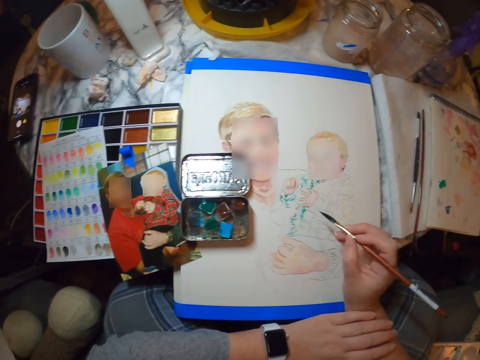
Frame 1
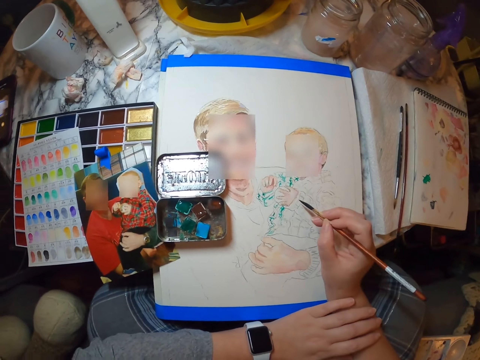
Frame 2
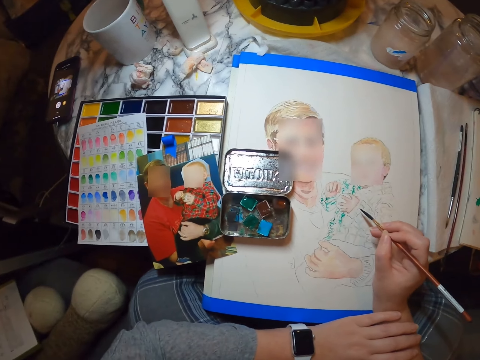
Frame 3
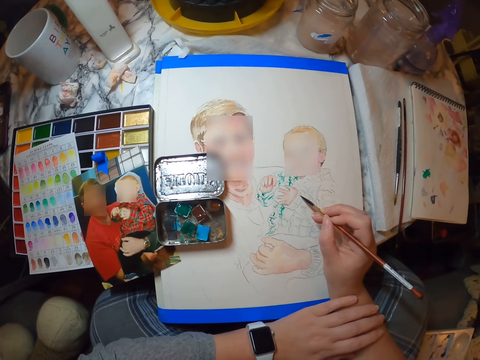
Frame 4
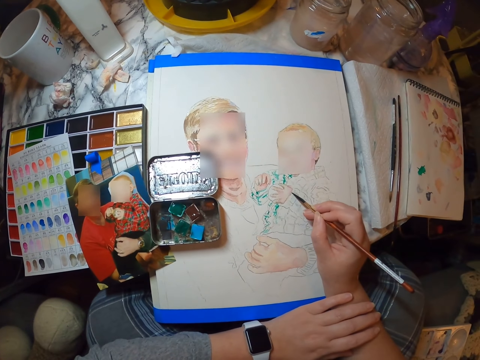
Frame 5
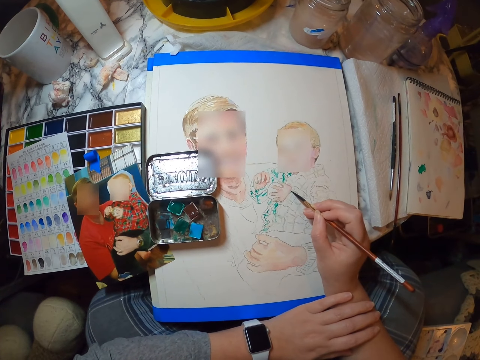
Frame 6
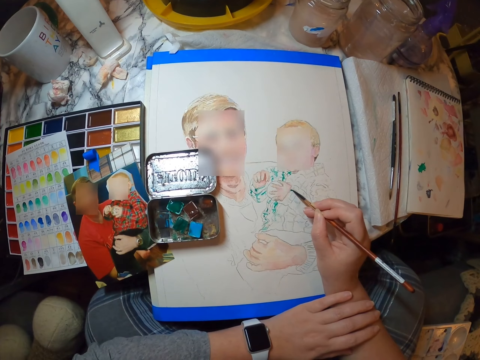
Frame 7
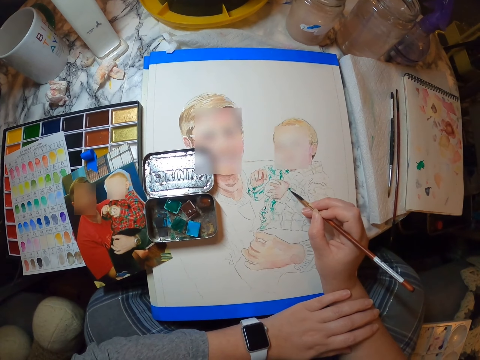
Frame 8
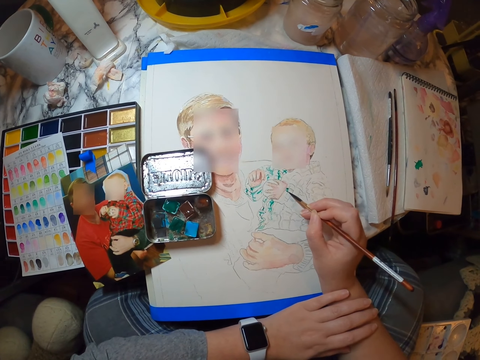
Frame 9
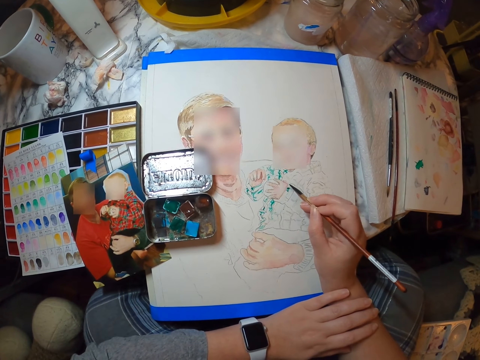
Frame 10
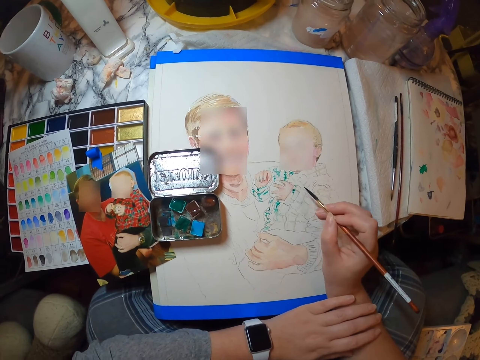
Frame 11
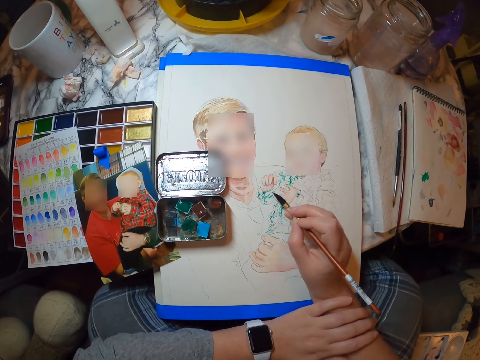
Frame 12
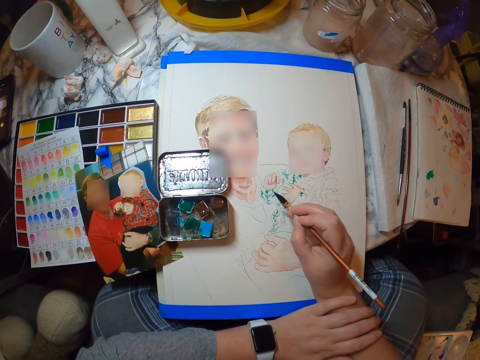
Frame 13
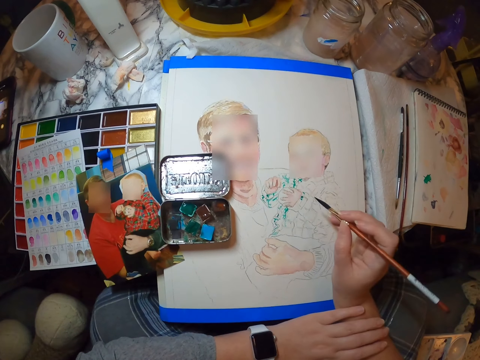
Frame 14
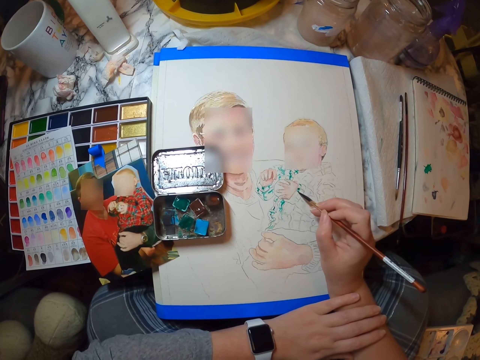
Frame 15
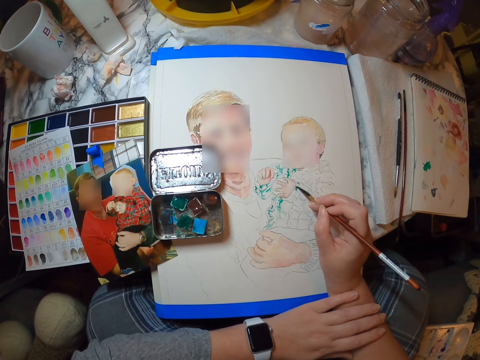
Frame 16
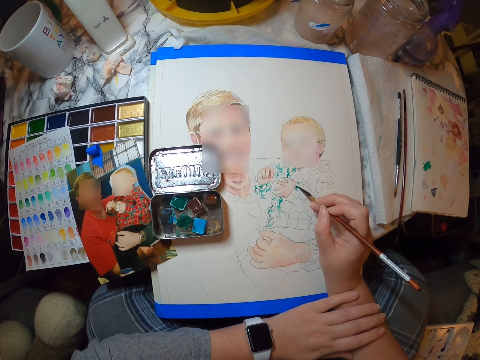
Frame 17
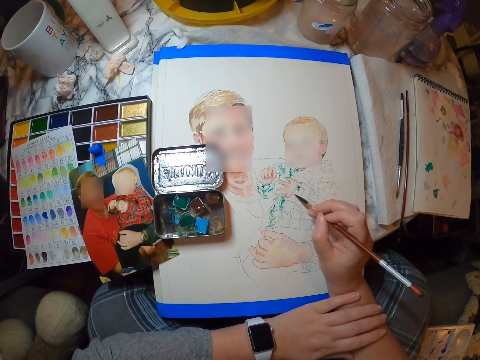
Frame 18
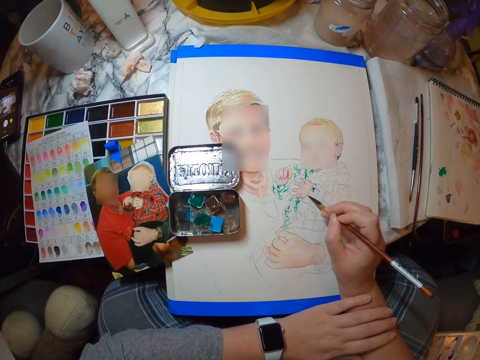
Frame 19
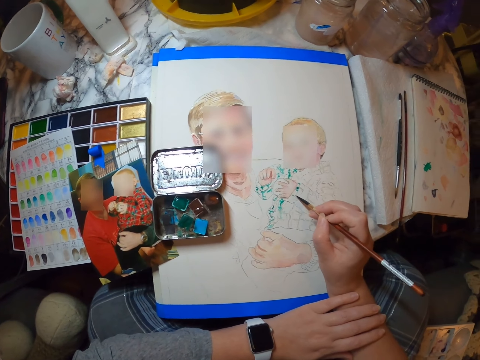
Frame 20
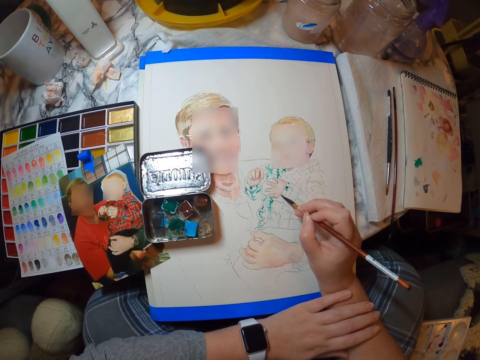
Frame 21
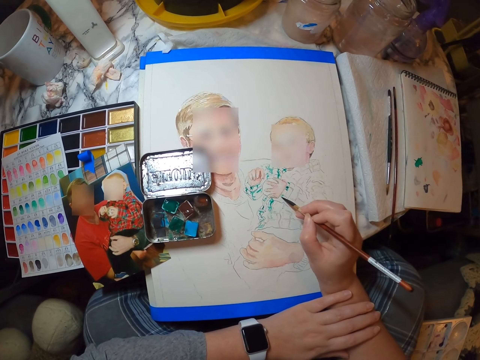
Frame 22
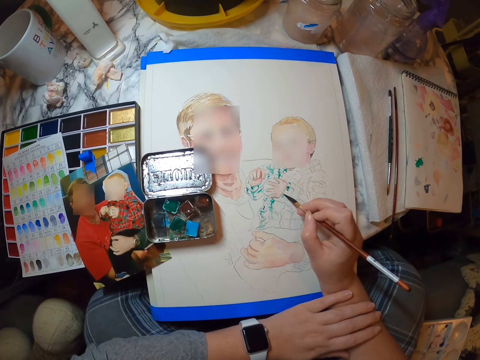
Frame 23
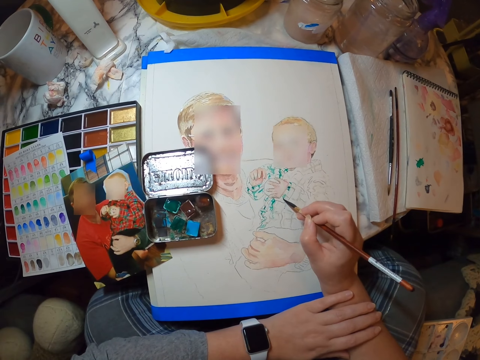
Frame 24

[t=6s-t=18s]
The camera wearer paints the drawing.

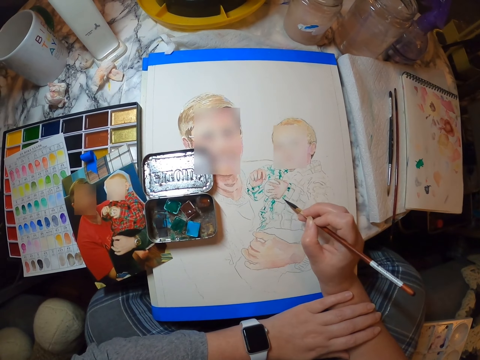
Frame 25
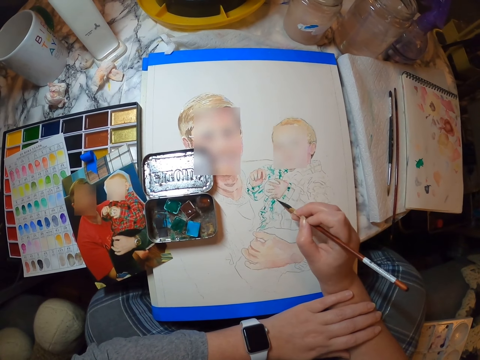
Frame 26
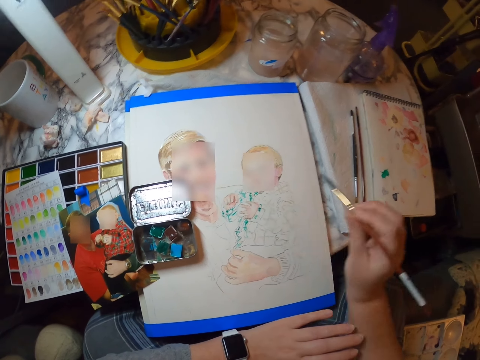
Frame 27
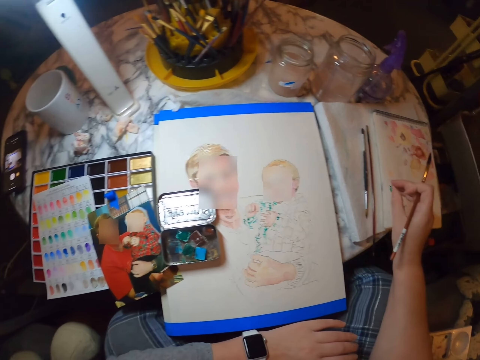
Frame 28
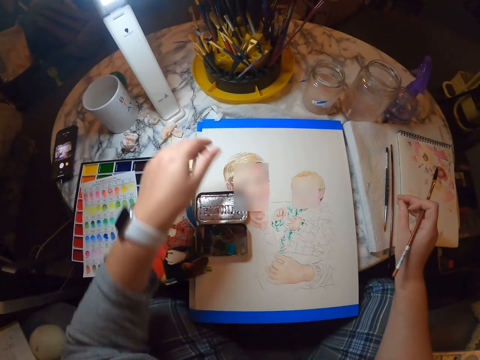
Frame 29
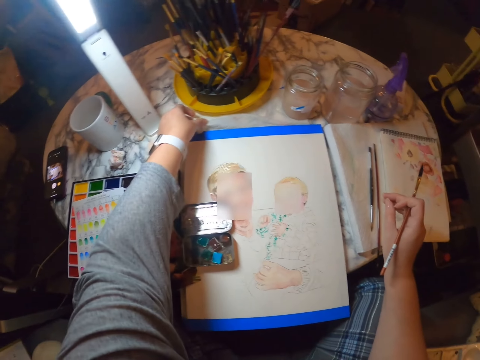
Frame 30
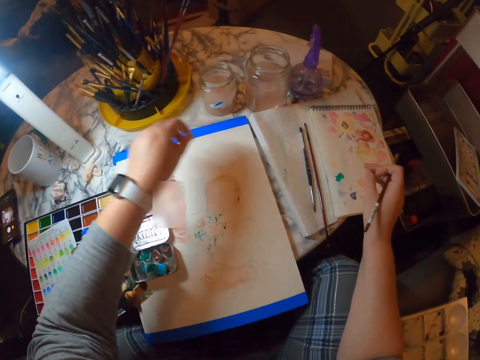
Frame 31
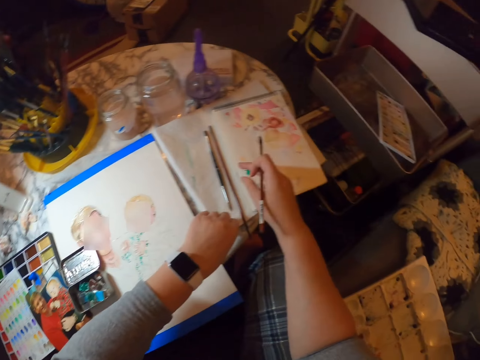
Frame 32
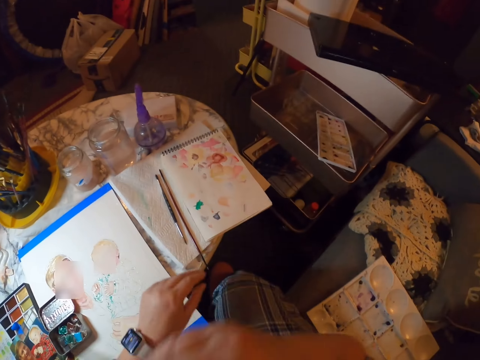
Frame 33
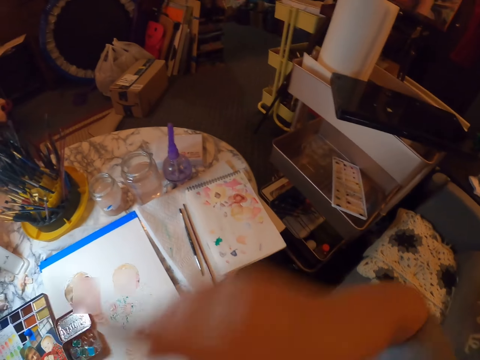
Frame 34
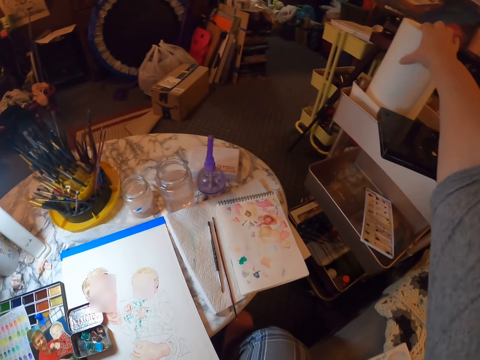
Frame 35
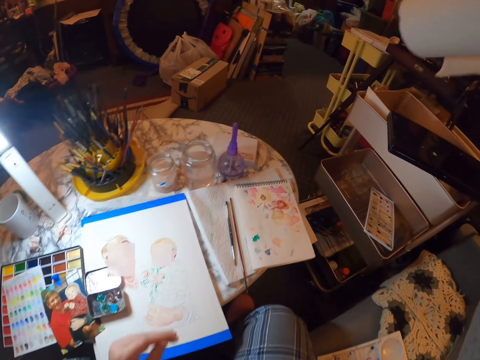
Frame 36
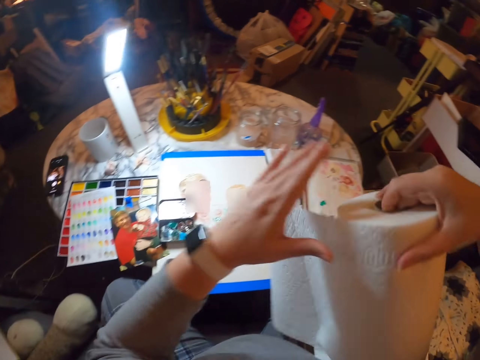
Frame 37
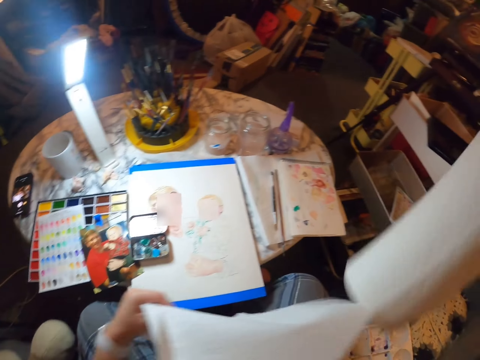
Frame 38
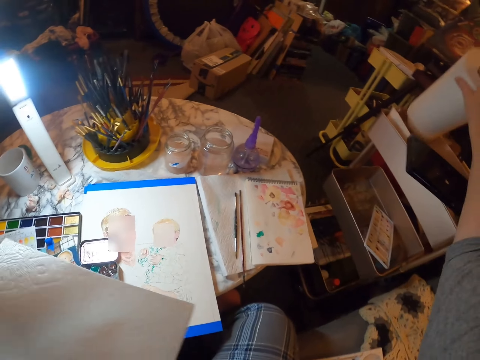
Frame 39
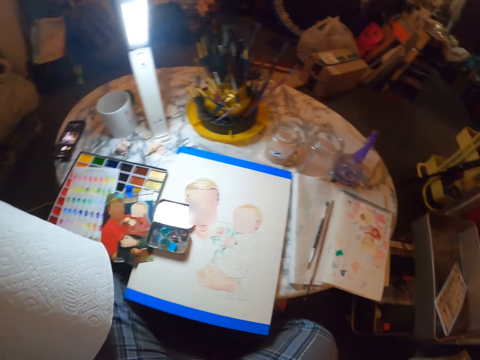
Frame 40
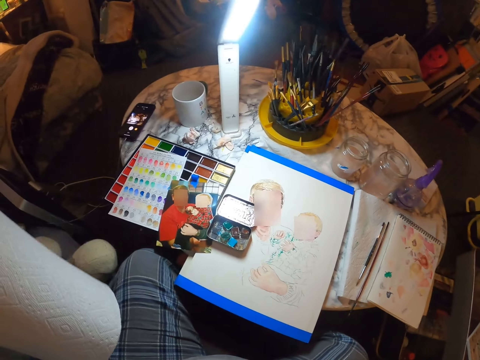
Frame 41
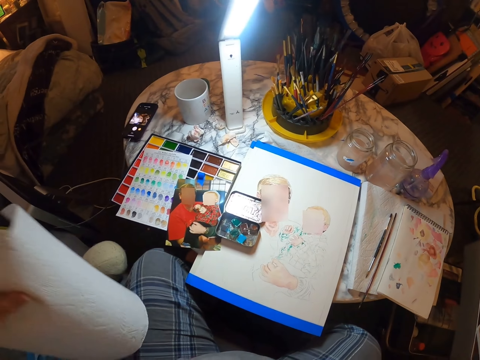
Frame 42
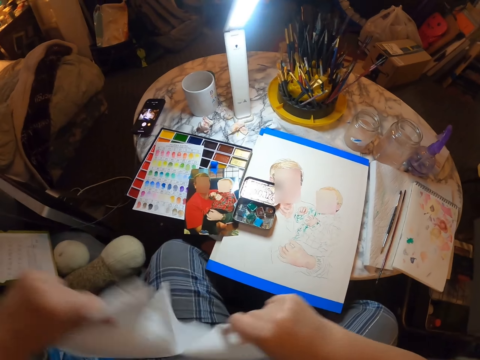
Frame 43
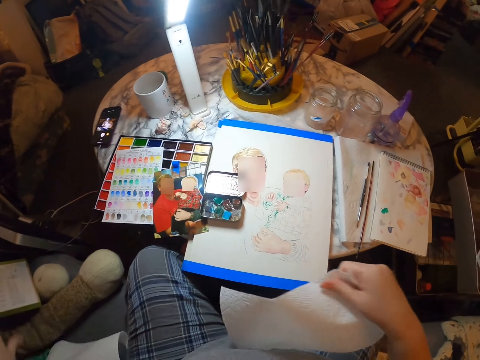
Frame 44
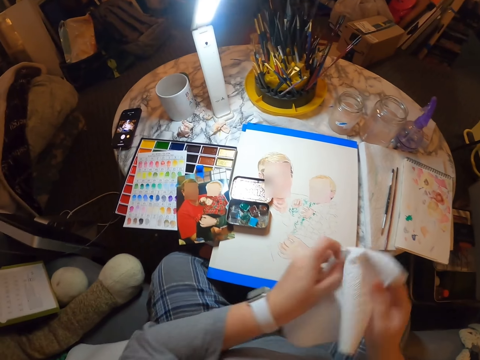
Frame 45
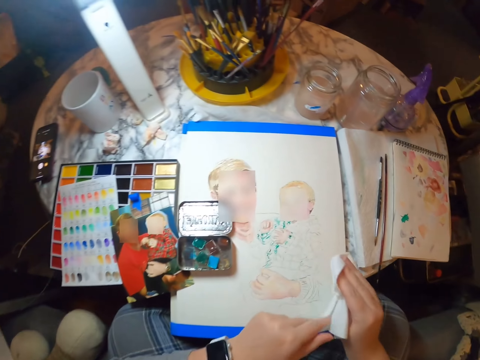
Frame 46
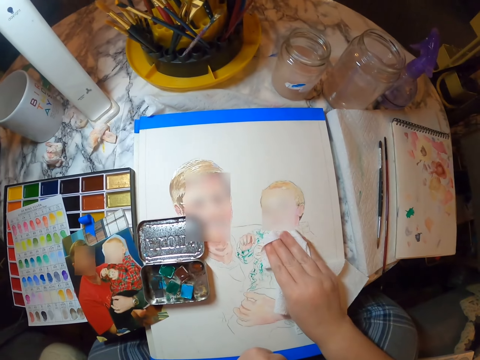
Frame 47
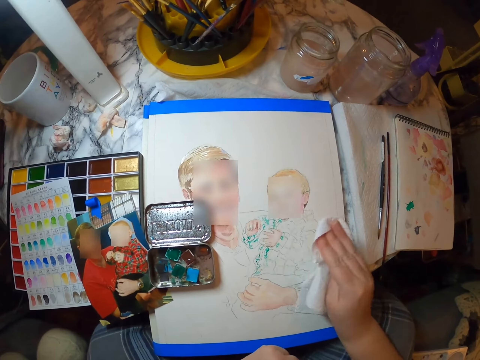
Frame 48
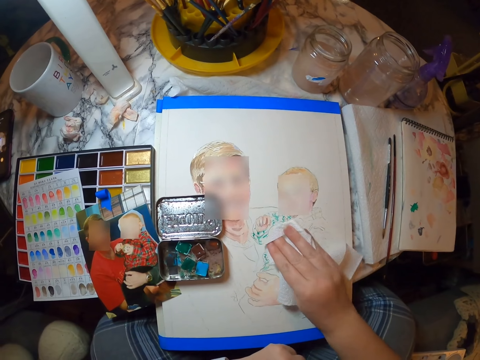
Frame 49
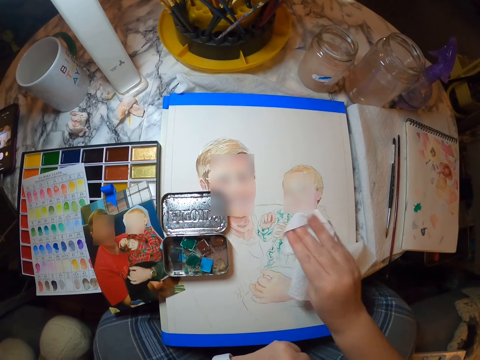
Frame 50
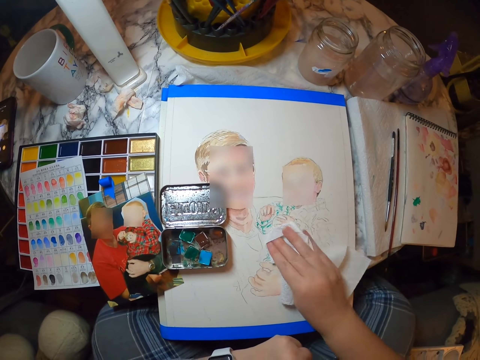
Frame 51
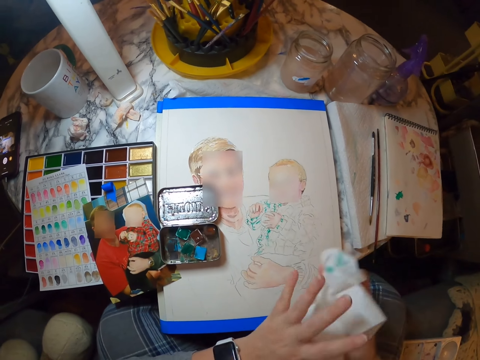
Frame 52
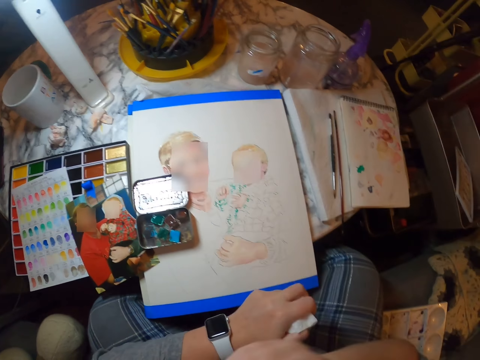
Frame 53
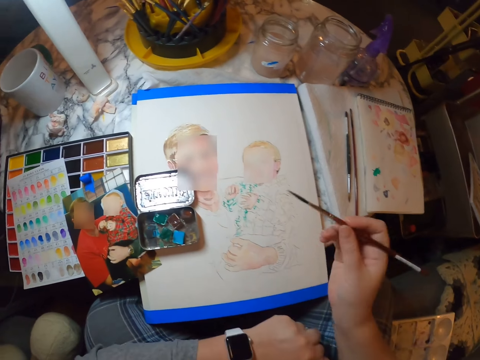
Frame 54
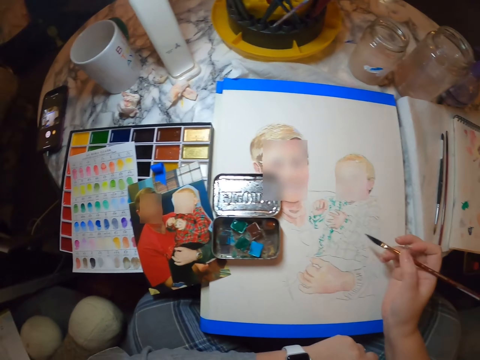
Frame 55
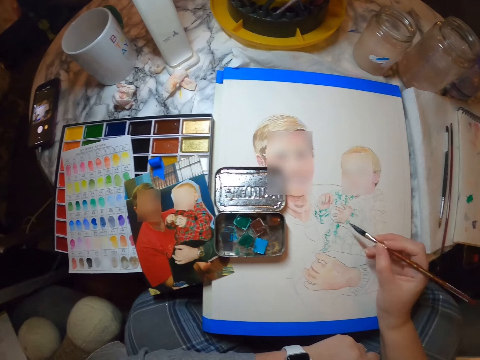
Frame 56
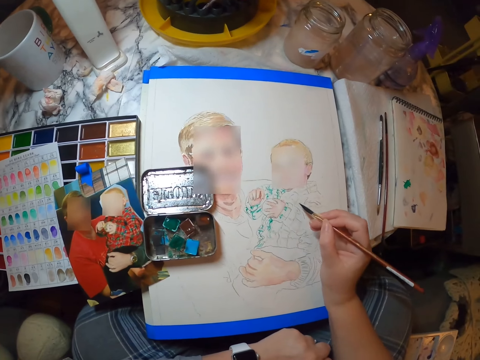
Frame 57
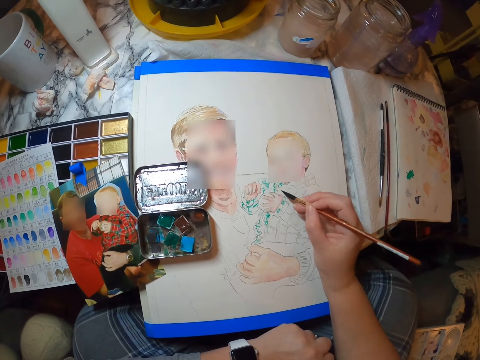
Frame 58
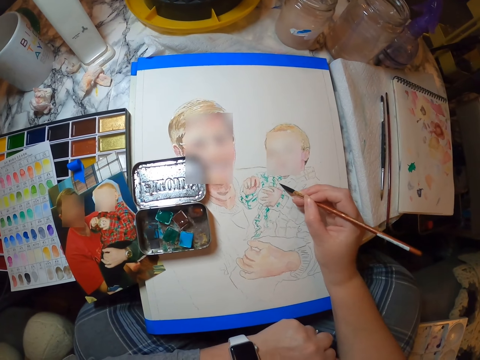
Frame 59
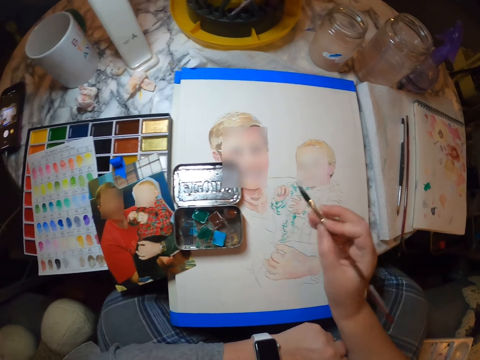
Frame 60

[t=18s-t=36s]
The camera wearer moves the left hand. They touch a serviette, touch a brush and put the brush in the mouth. They take a serviette roll. They cut the serviette. They put the serviette roll on a box. They look at the serviette. They separate the serviette. They drop the serviette. They fold the serviette. They rub the drawing with the serviette. They put the serviette on the left hand. They take the brush. They paint the drawing.
